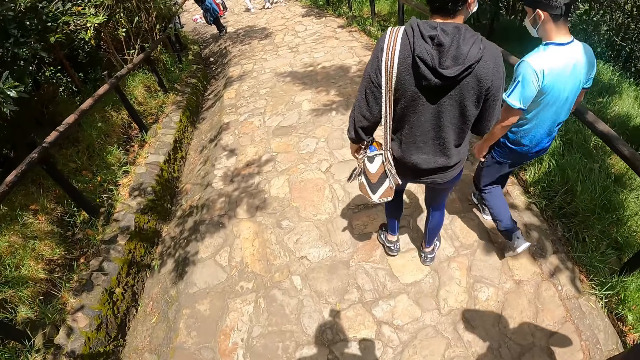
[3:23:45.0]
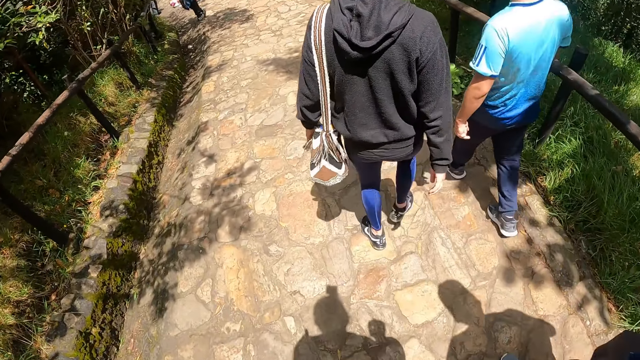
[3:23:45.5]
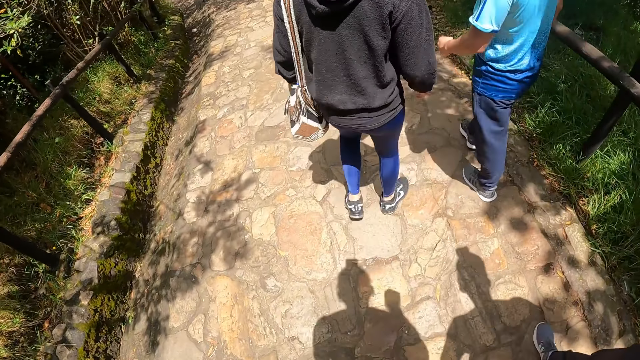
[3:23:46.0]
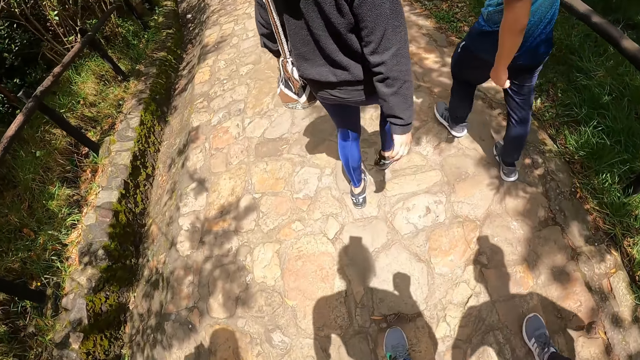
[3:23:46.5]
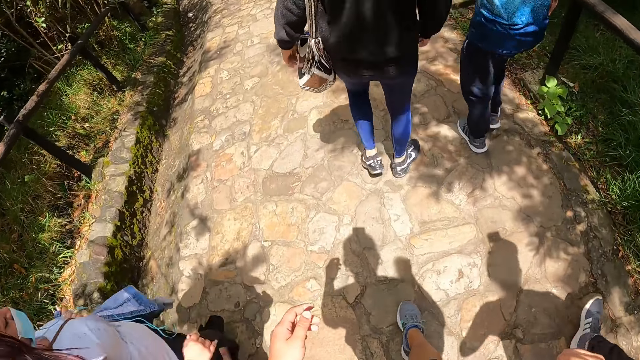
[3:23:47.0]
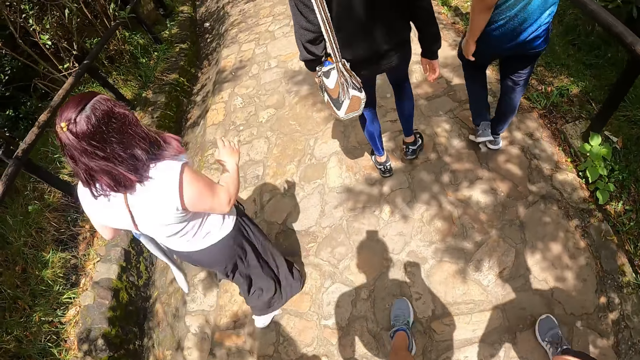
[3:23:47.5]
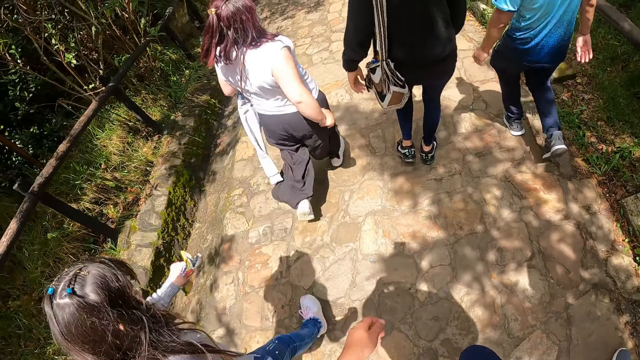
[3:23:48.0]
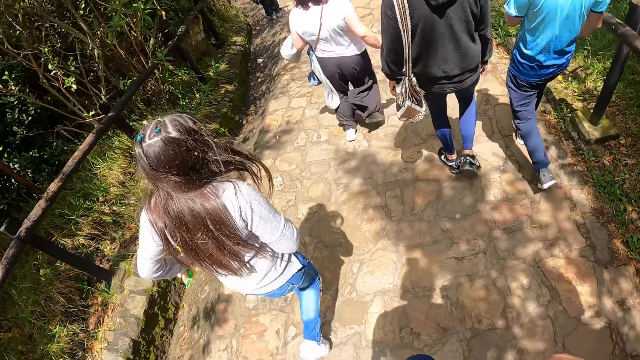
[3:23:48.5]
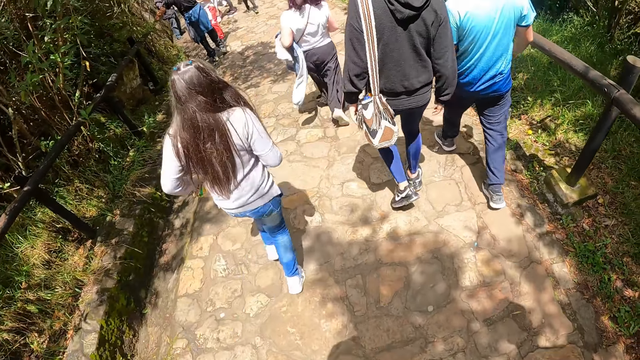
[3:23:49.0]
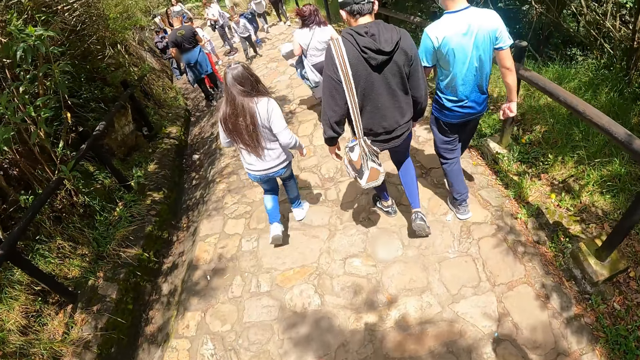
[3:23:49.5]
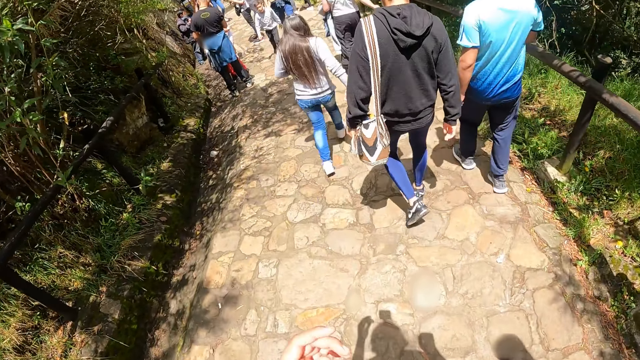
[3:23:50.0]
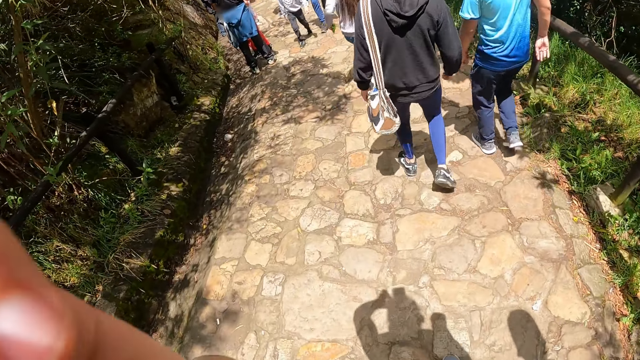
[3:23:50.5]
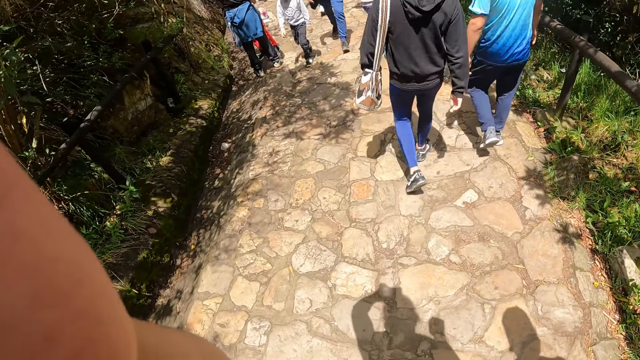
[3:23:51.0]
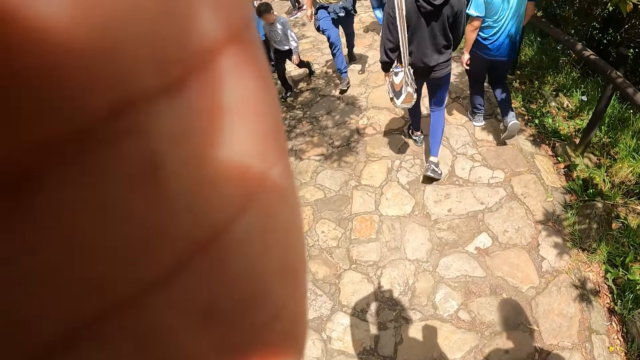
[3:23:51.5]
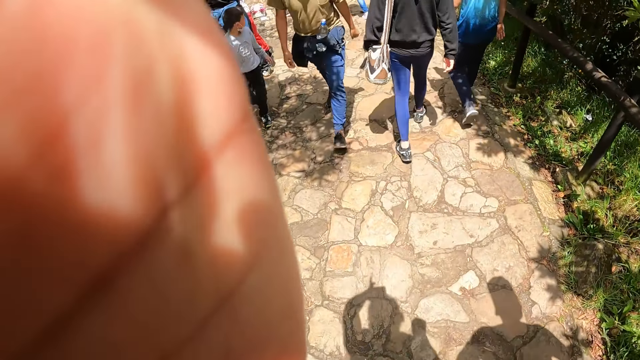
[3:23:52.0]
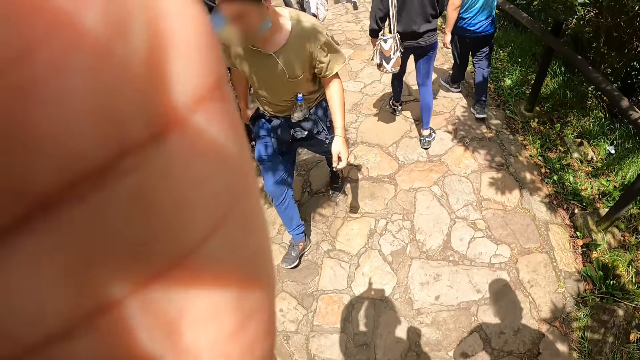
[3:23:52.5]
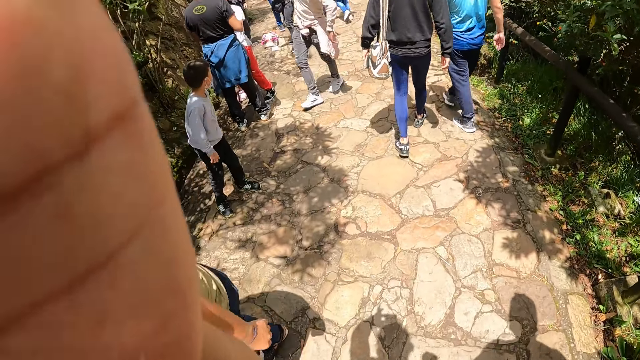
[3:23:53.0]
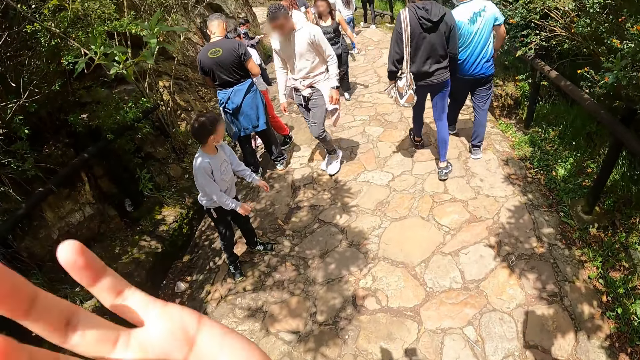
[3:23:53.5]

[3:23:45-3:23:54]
The camera wearer walks down the stairs.

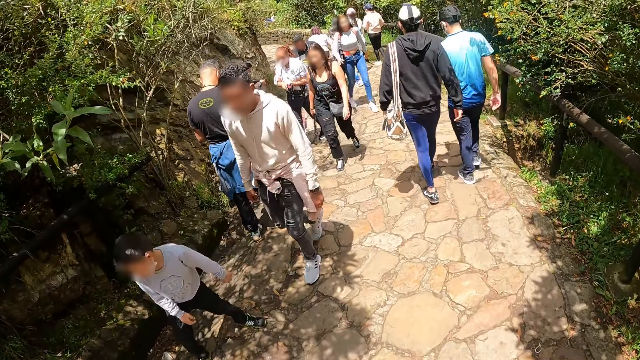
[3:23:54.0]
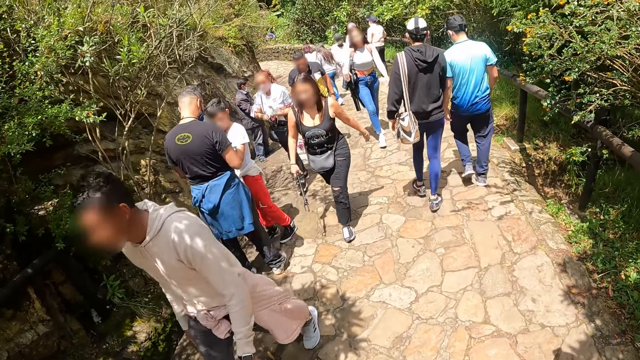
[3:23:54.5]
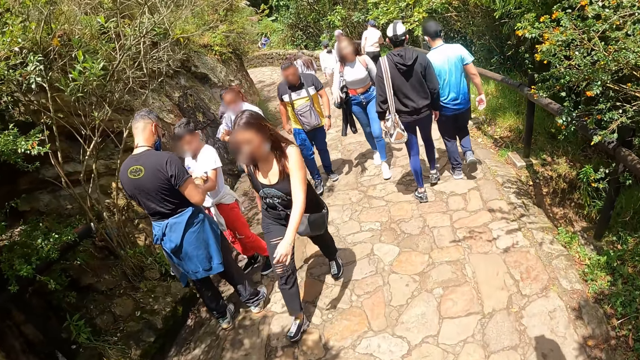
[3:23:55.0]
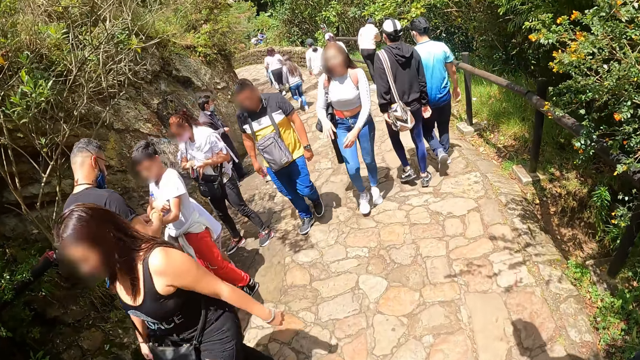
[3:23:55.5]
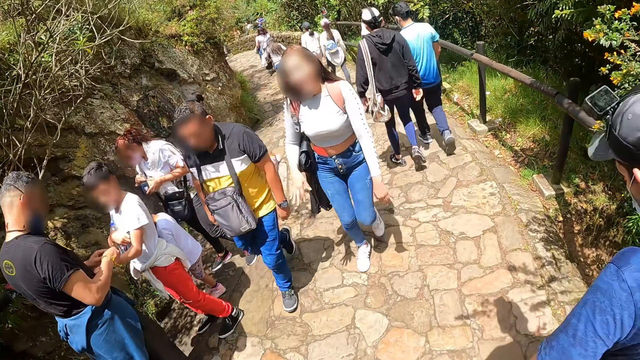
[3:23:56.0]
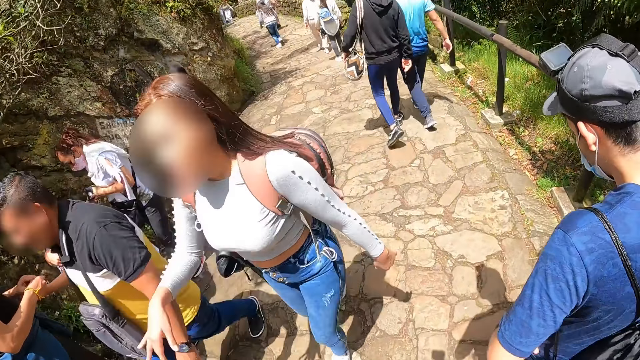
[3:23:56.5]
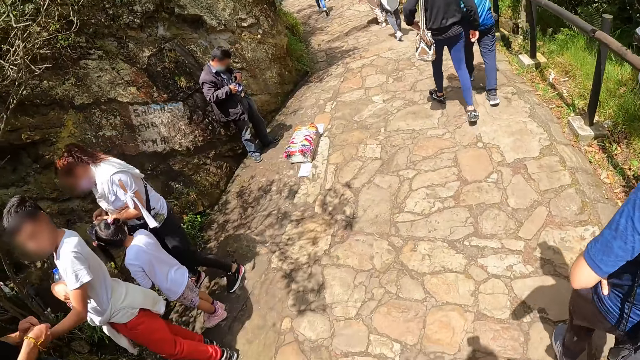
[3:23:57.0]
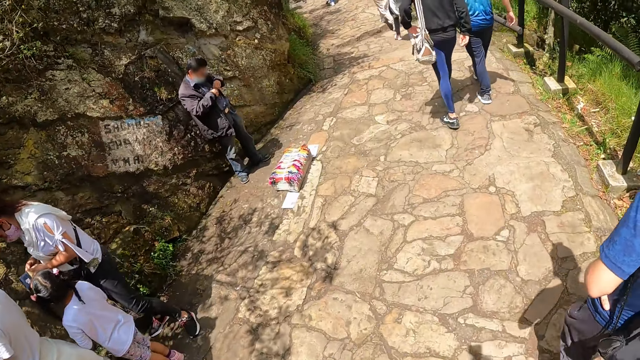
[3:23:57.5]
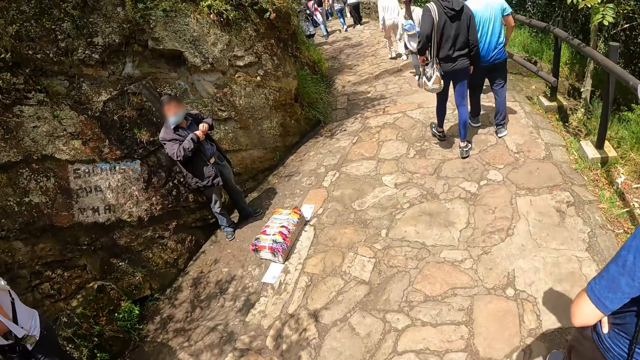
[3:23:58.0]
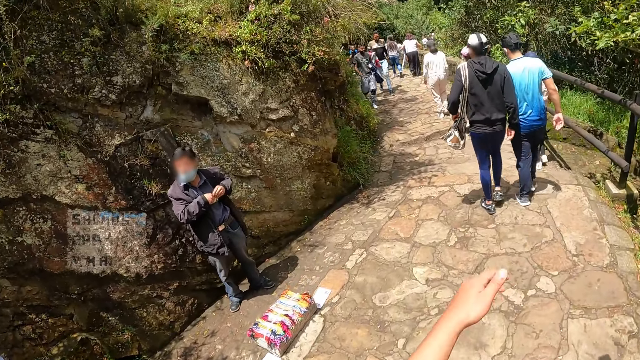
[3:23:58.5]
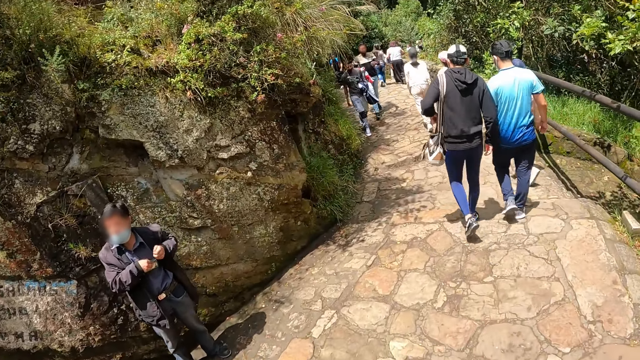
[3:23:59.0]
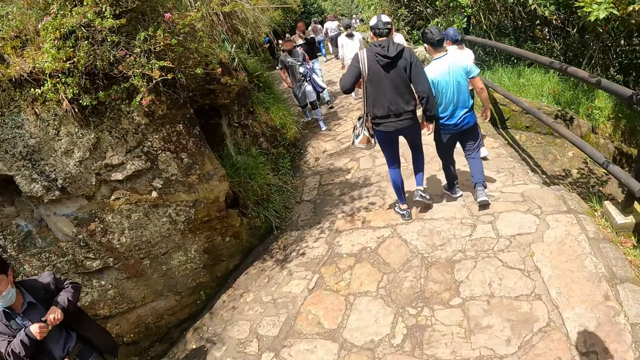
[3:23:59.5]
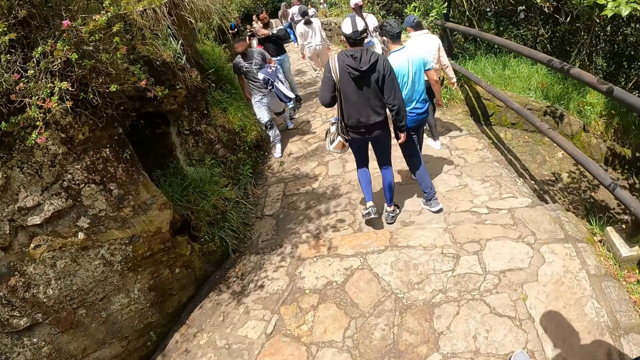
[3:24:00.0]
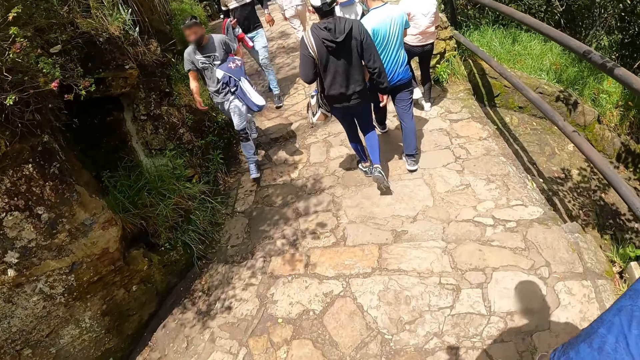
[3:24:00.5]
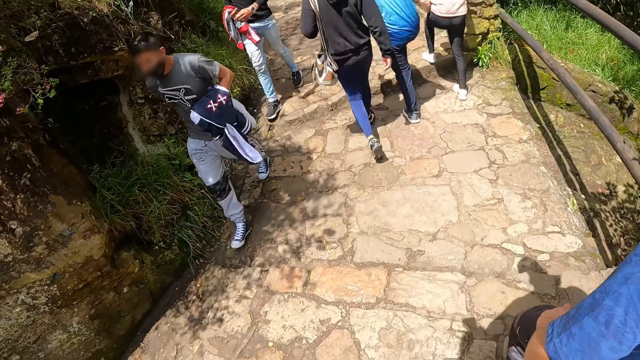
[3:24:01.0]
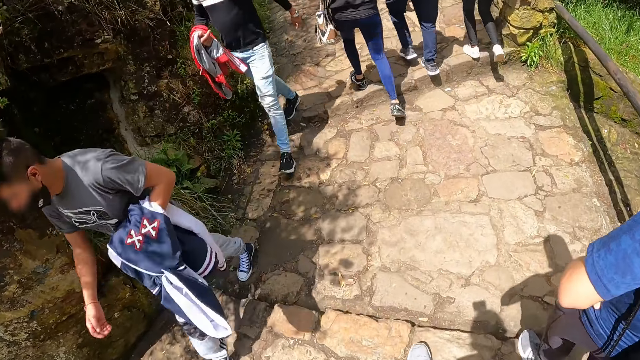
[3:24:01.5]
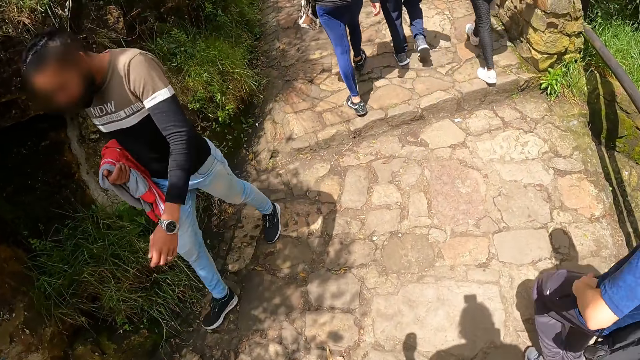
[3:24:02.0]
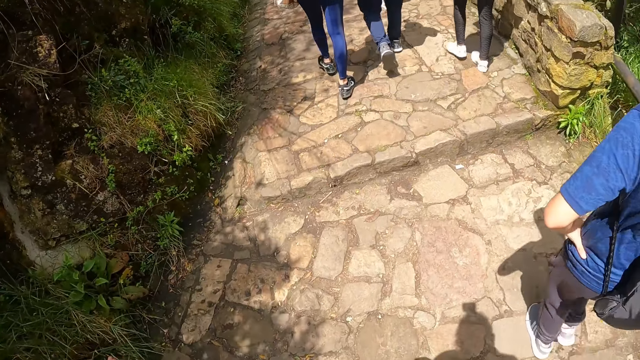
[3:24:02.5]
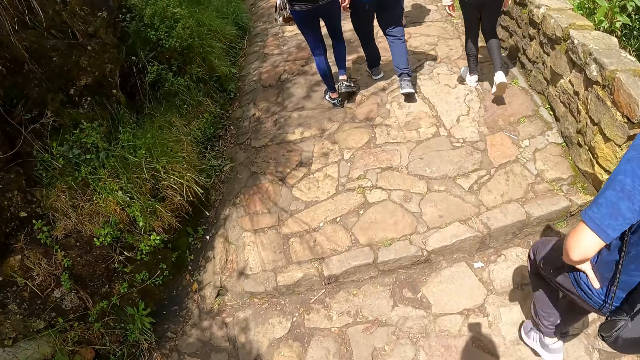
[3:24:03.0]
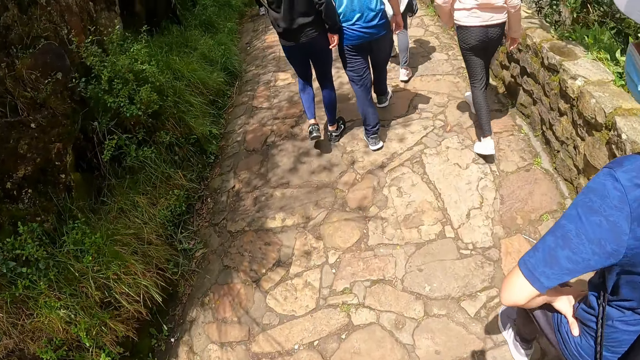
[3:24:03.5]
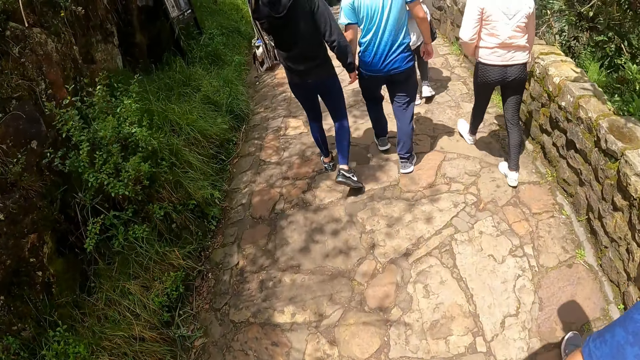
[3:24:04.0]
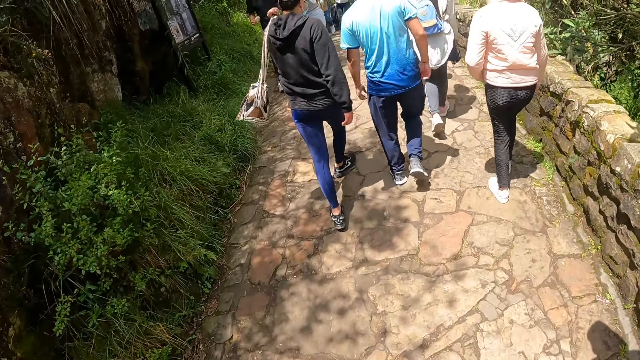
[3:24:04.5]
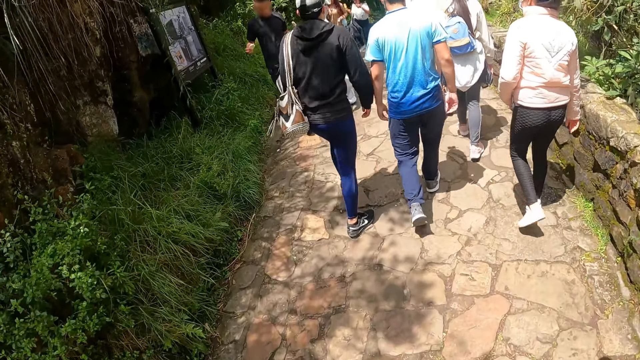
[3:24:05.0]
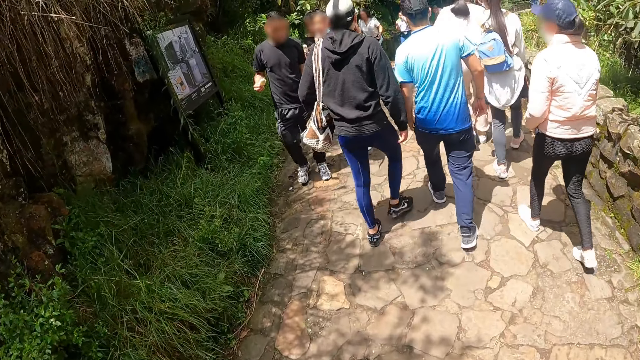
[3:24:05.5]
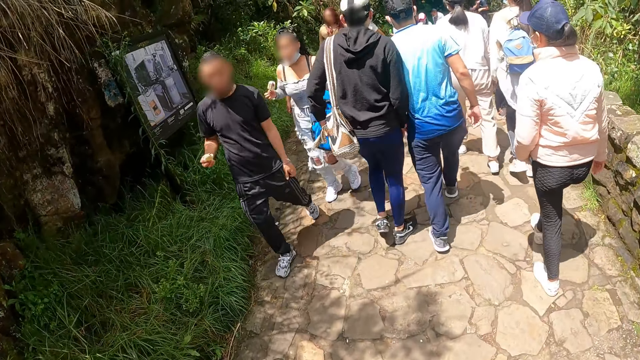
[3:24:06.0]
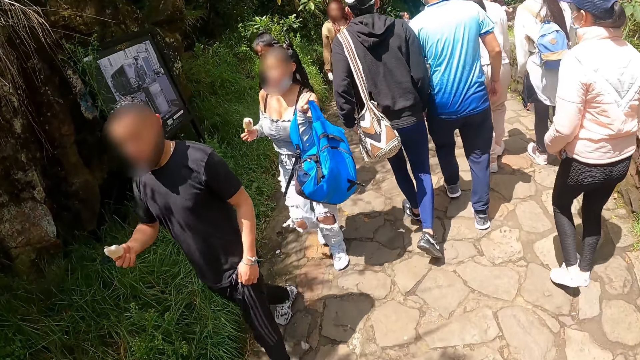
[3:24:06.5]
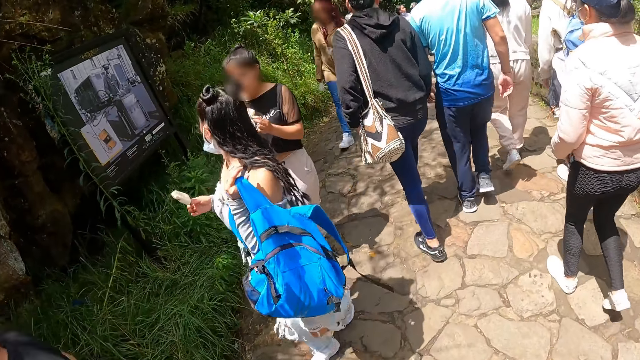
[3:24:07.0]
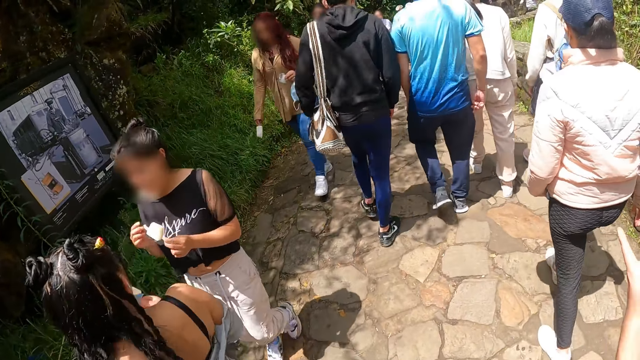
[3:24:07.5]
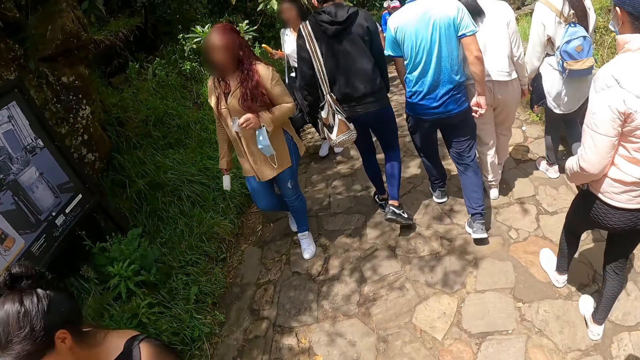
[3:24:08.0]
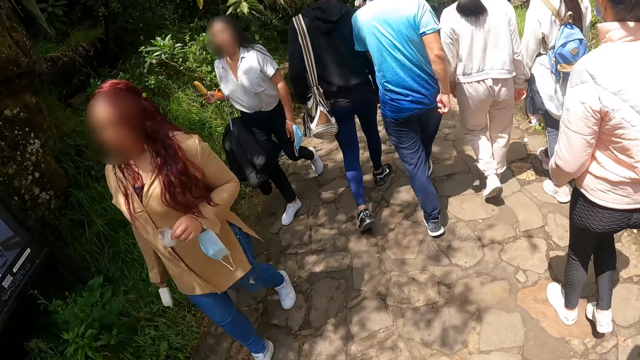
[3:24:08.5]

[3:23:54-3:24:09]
A man walks on the pathway. Another man adjusts the bag on his shoulder with his left hand.
